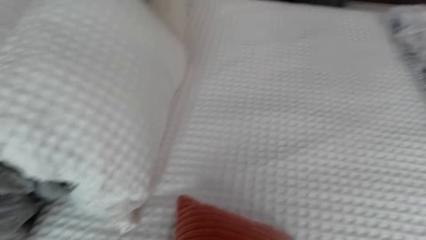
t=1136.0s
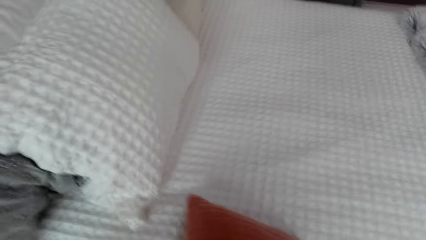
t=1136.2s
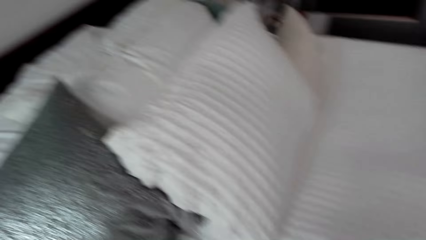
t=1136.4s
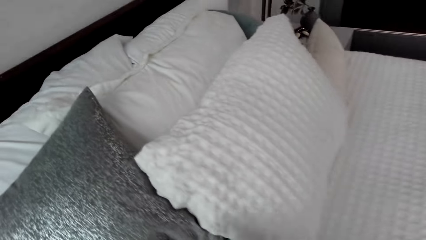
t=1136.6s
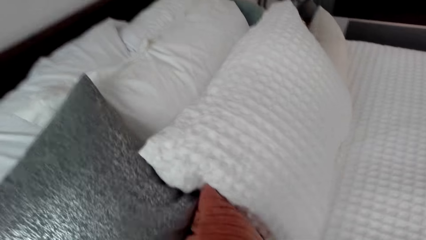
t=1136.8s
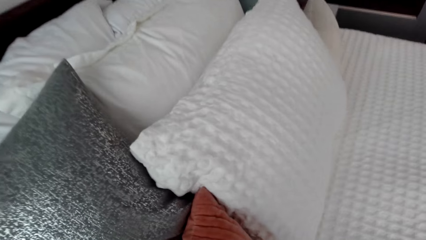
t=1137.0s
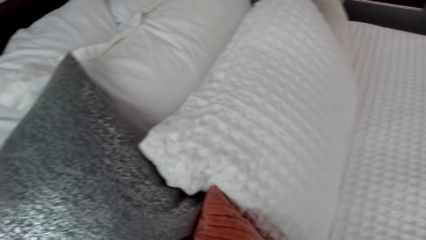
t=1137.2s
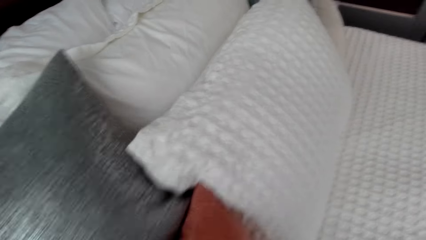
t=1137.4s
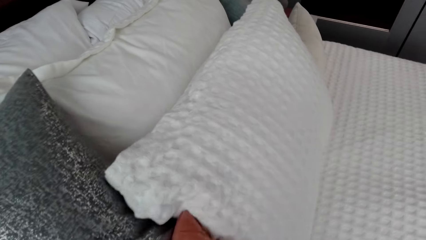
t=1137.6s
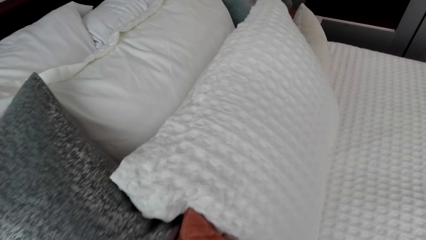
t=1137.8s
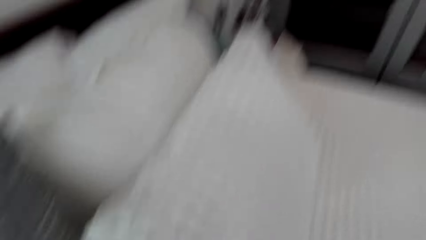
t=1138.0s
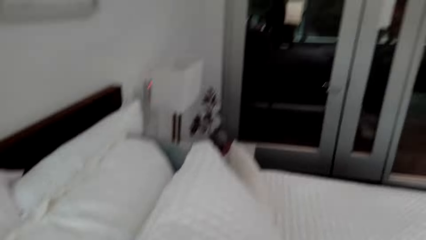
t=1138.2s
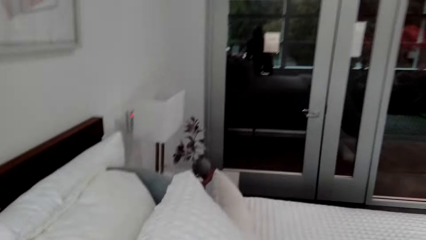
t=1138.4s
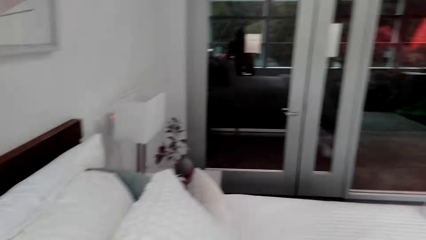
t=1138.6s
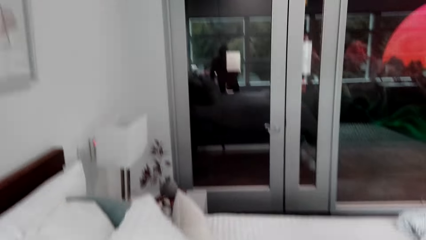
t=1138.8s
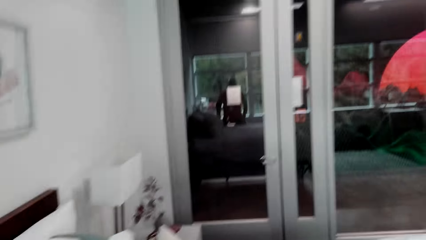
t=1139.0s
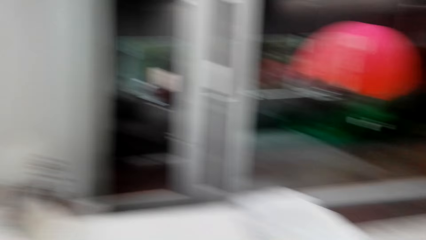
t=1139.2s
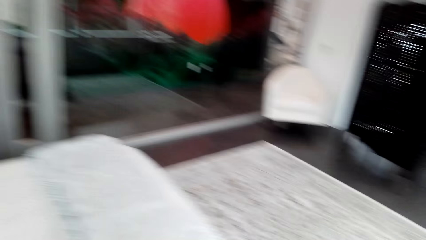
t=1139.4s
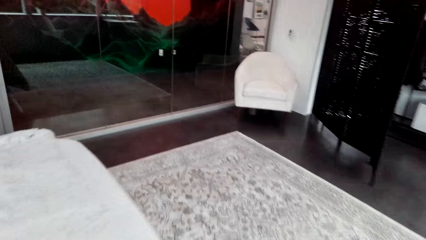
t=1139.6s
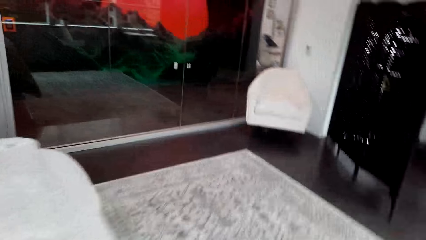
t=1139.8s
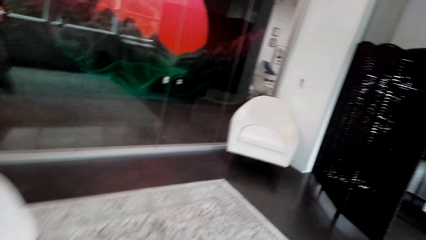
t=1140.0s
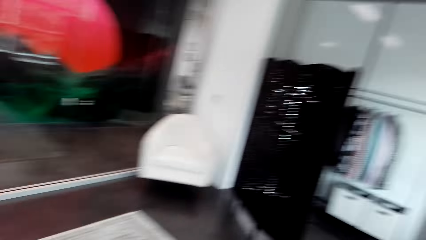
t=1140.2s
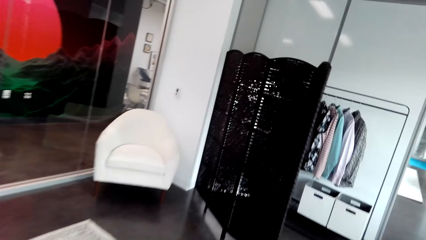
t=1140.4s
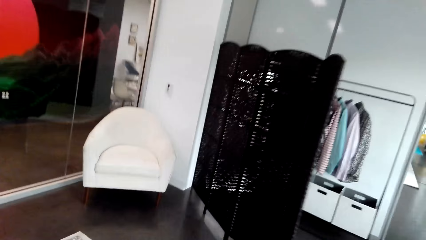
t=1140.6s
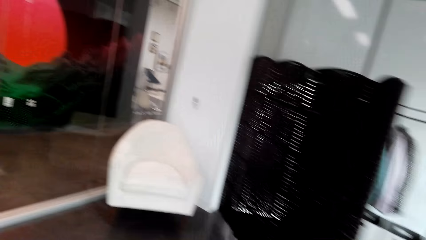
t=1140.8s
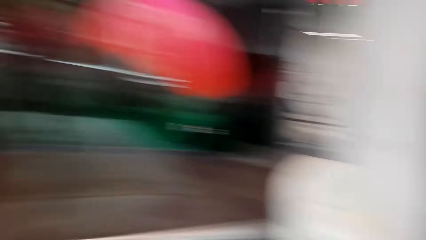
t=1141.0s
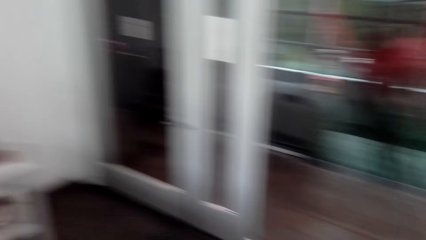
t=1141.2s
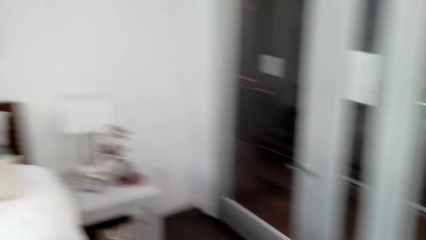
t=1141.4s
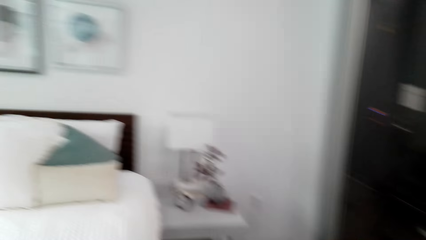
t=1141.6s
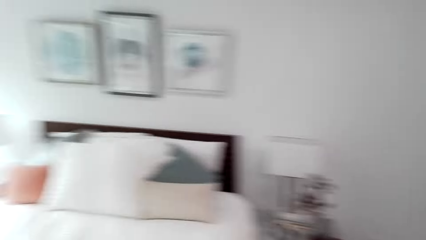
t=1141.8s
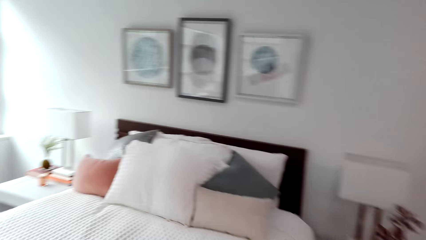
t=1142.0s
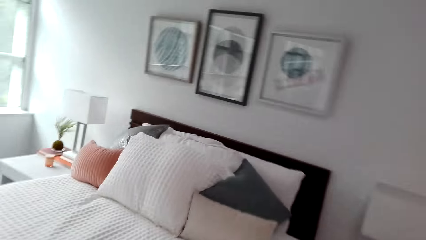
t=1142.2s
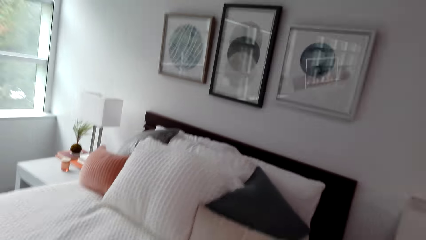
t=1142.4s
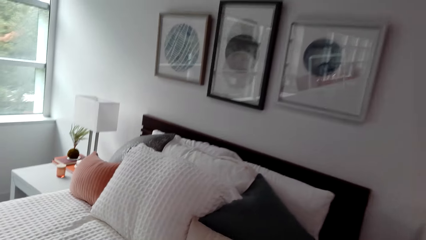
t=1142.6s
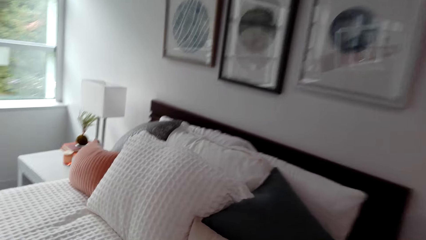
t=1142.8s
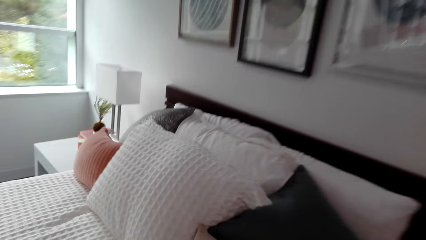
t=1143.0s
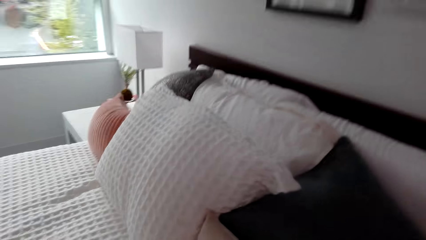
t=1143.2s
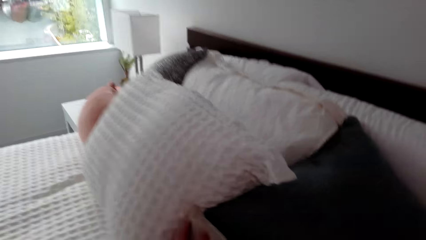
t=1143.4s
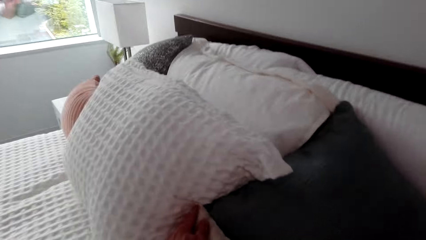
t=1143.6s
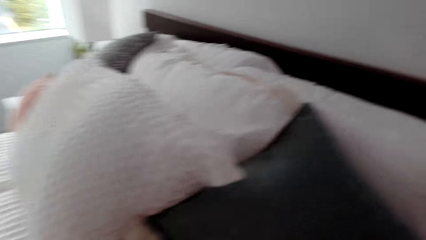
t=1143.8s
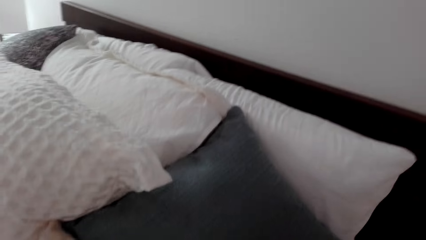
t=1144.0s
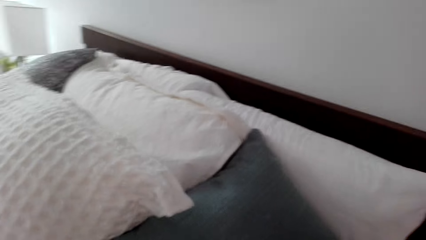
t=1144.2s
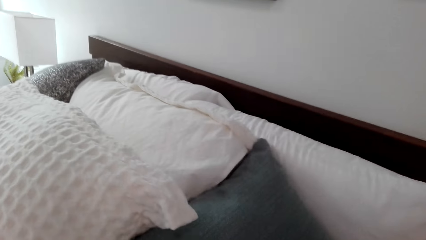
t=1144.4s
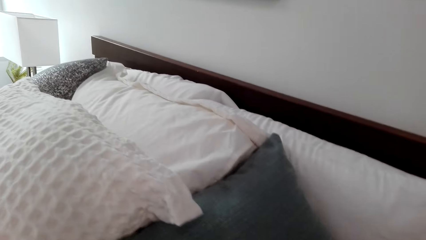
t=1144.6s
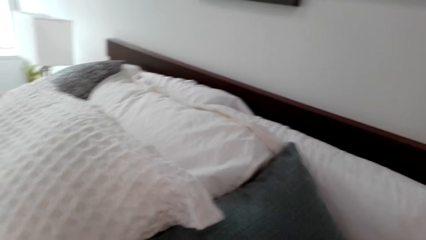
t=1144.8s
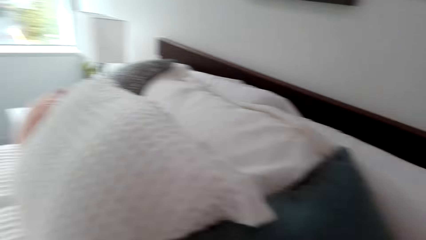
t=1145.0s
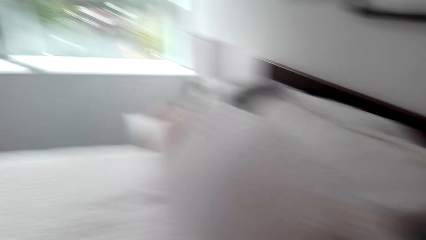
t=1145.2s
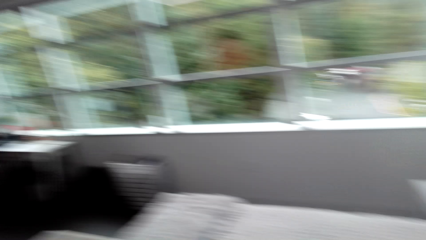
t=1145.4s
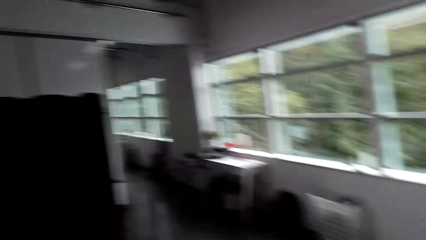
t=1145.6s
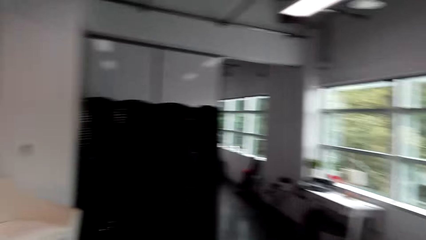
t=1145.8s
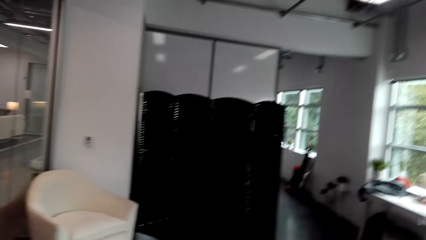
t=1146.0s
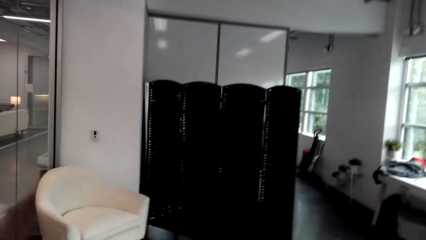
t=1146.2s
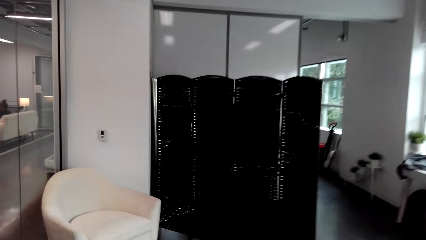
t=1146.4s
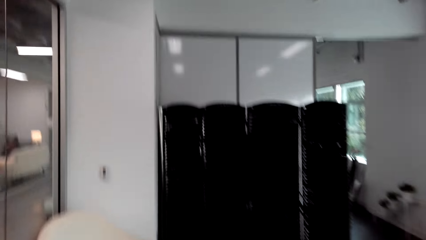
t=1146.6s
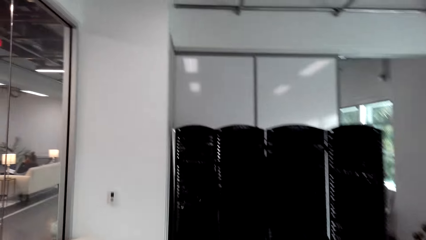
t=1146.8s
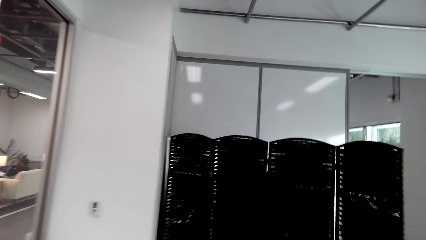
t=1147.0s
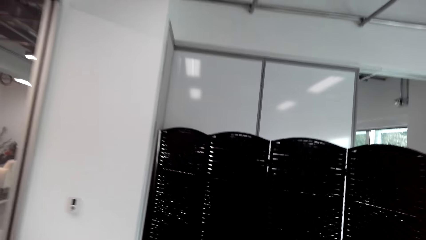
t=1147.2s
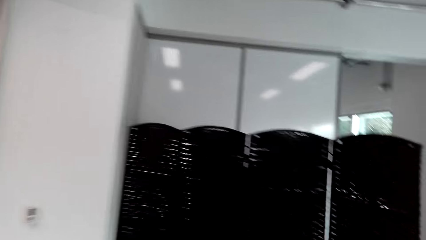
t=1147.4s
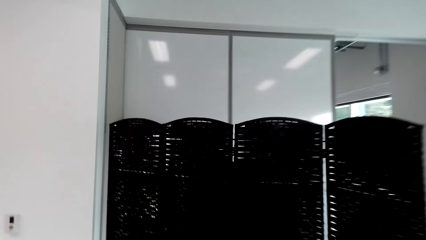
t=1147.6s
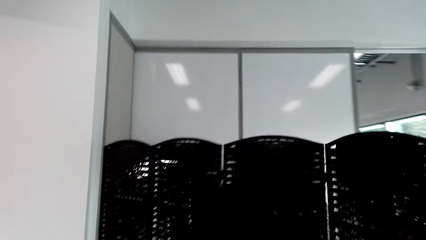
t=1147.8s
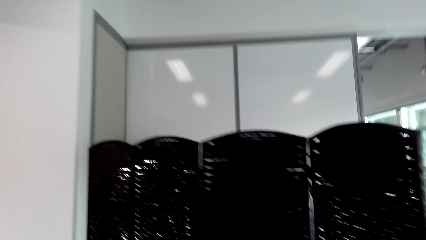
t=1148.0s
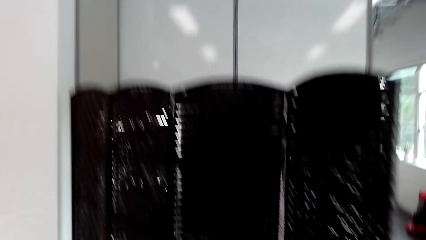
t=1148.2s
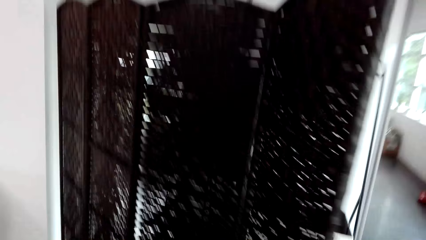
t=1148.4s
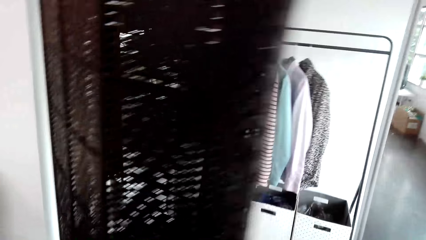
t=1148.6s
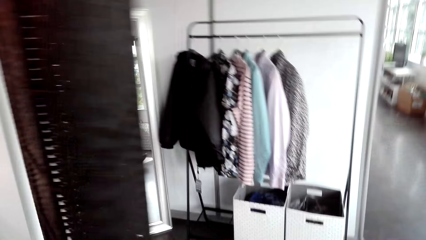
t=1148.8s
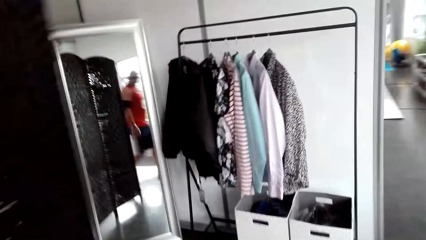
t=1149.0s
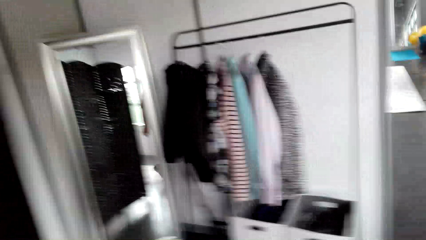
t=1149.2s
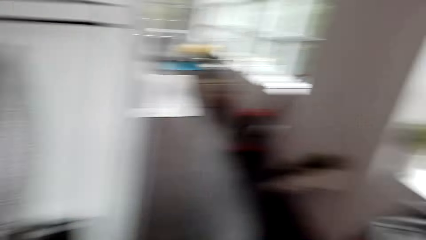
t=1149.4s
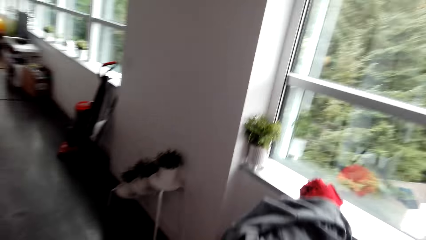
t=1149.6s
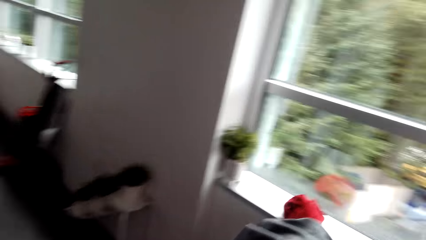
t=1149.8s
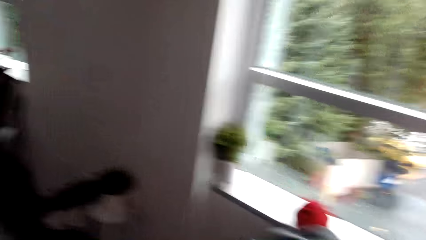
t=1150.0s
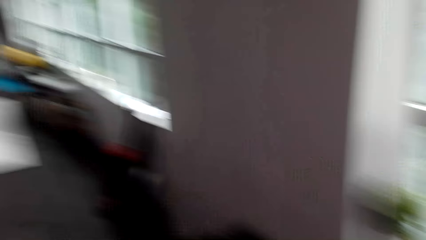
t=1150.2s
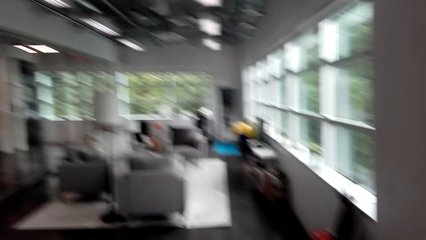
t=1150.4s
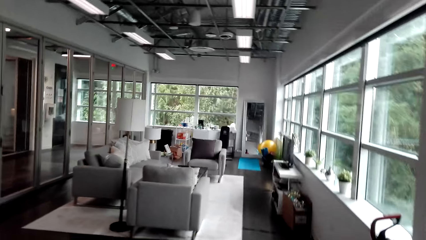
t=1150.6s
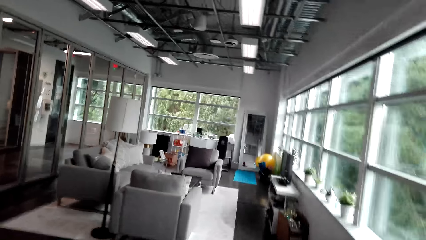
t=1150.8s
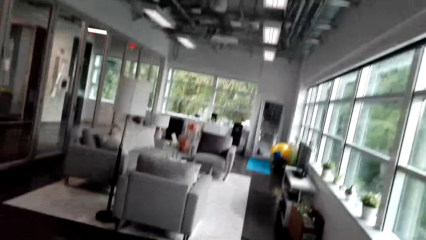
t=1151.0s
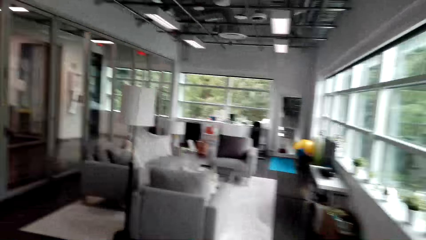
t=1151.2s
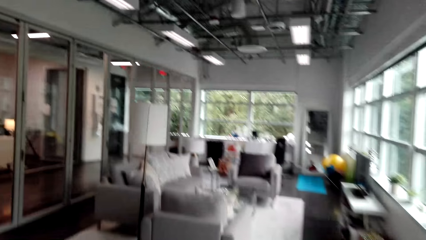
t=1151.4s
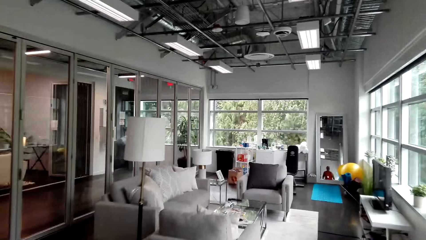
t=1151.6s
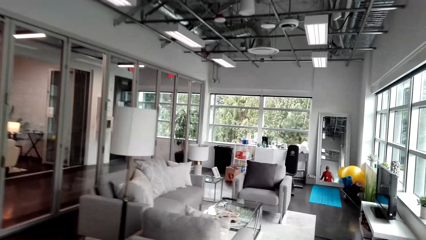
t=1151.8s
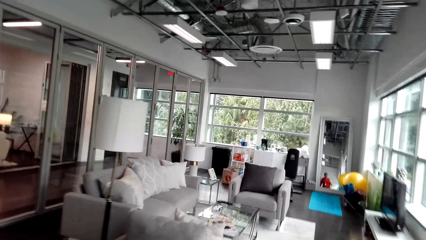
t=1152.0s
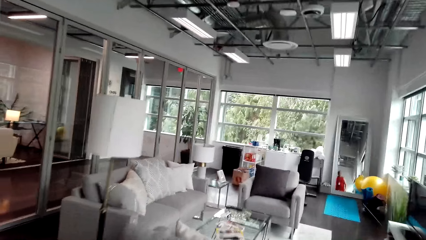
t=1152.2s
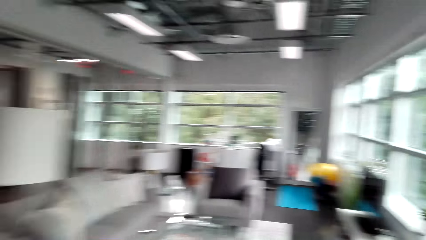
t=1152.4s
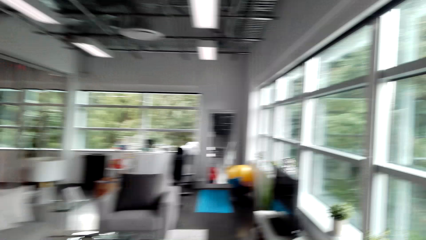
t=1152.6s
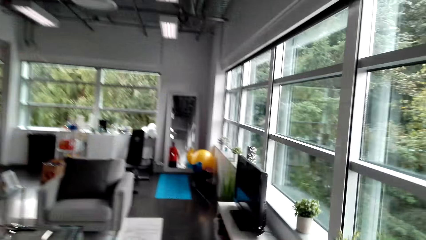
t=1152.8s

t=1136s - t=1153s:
The camera wearer picks a pillow on the bed and places the pillow at the topside of the bed. They walk round the bed. They neaten the pillows. They walk out of the room.
